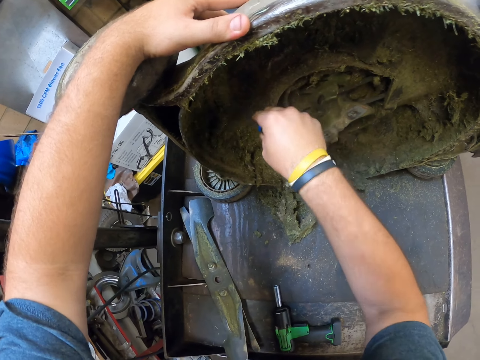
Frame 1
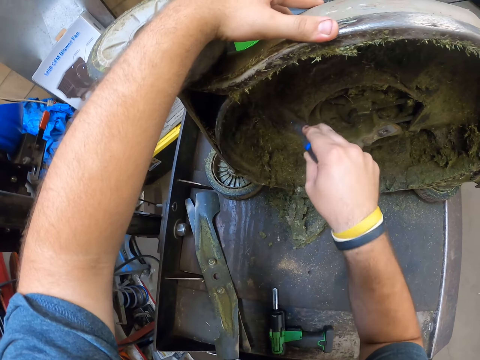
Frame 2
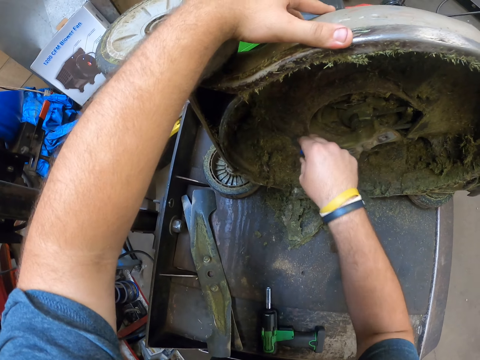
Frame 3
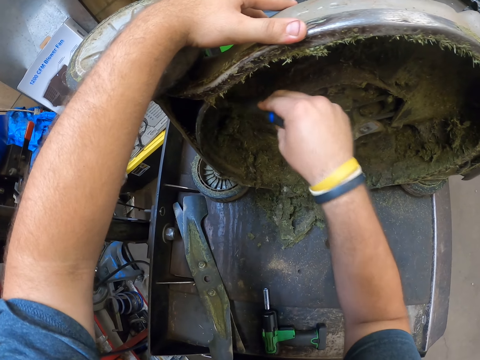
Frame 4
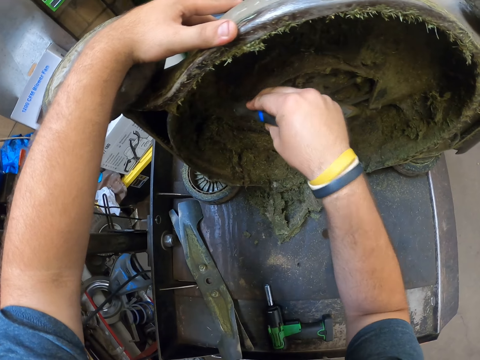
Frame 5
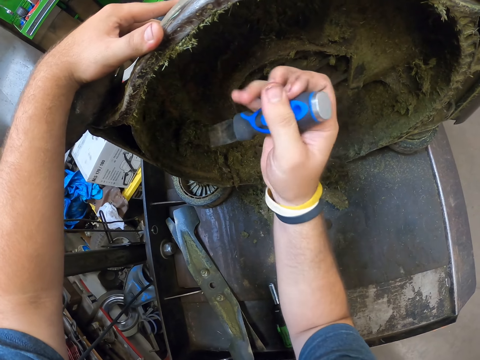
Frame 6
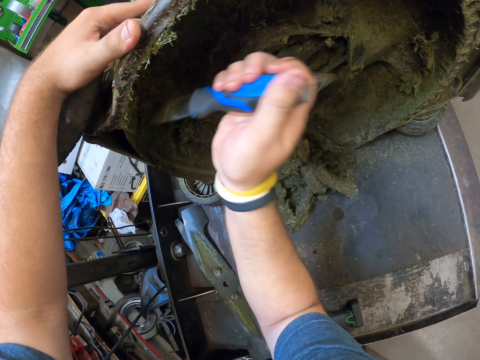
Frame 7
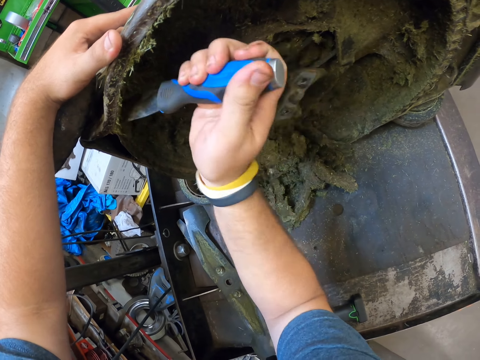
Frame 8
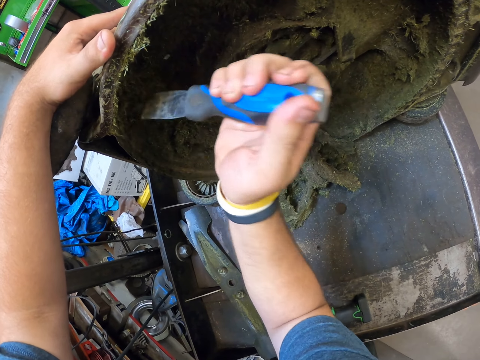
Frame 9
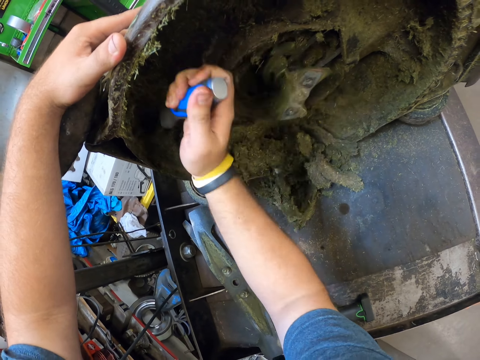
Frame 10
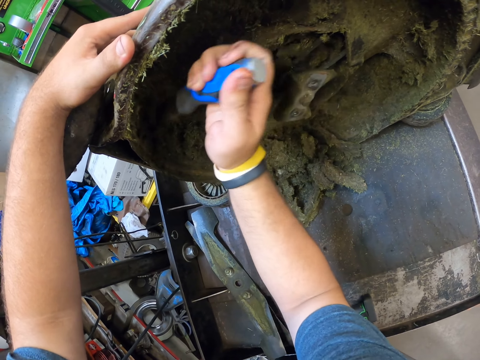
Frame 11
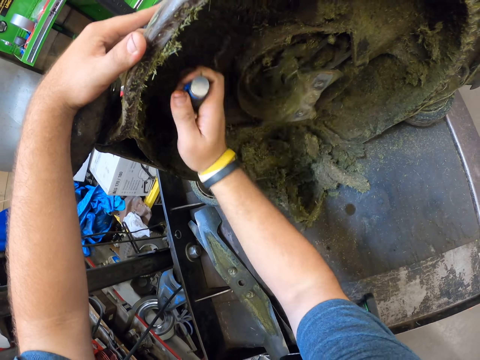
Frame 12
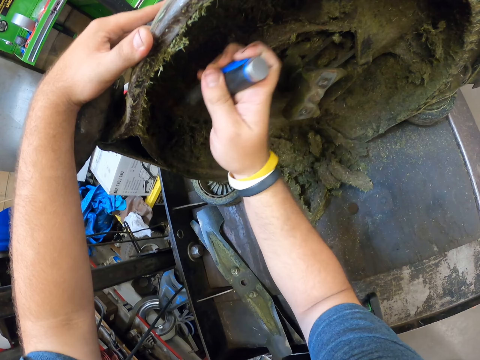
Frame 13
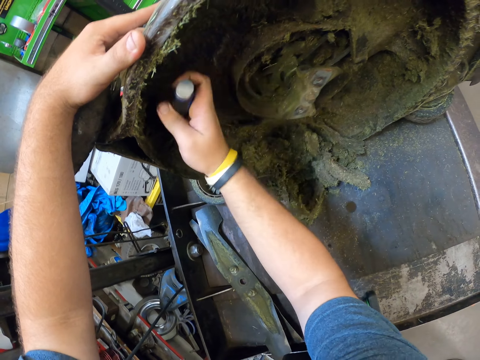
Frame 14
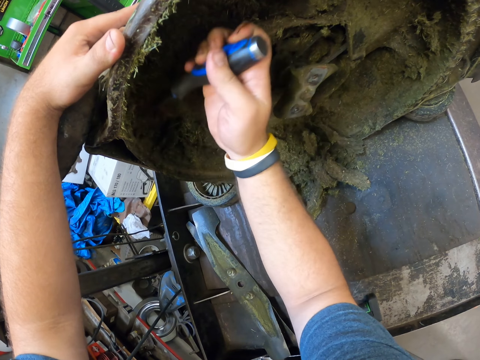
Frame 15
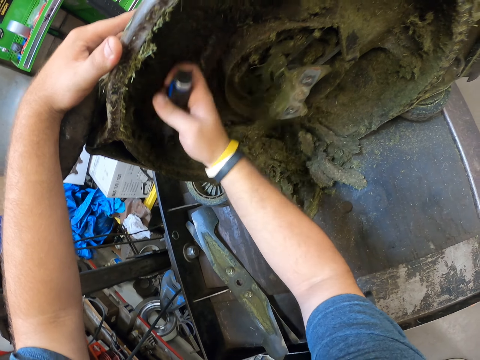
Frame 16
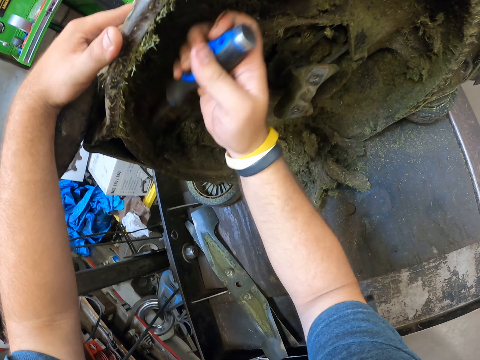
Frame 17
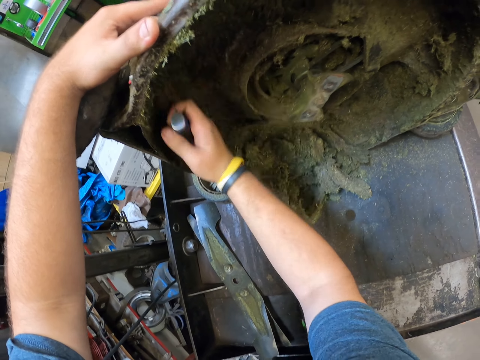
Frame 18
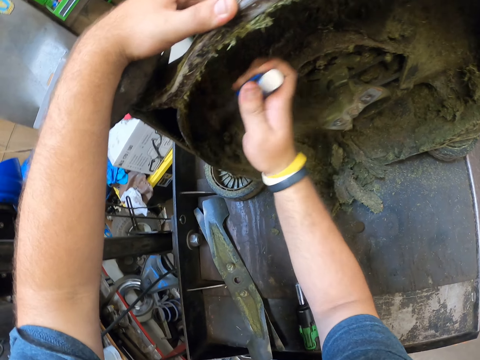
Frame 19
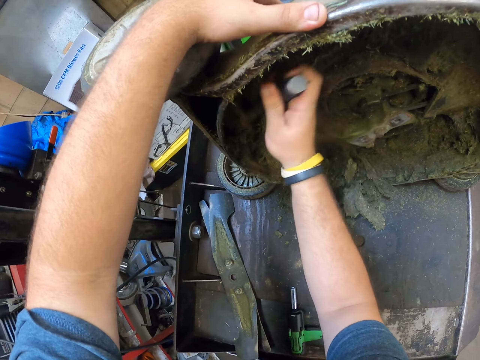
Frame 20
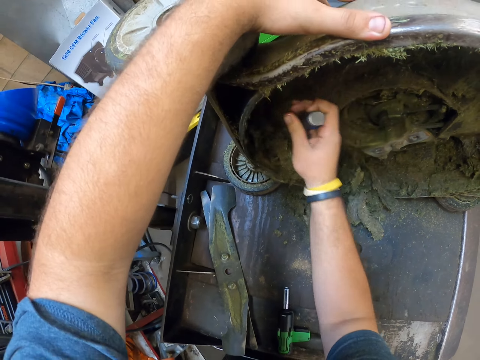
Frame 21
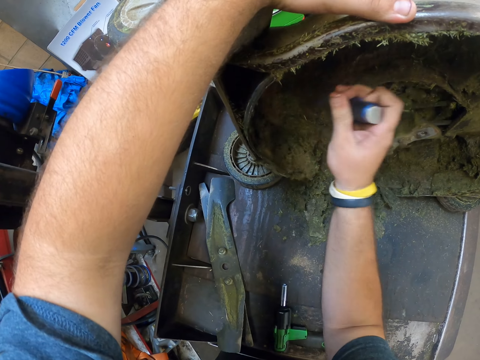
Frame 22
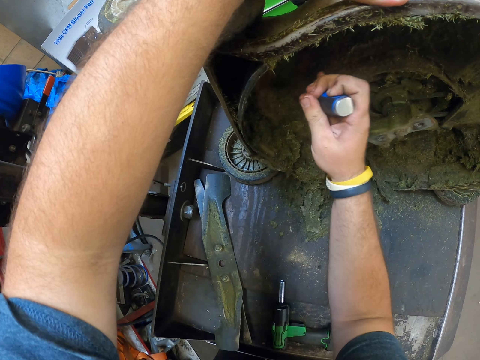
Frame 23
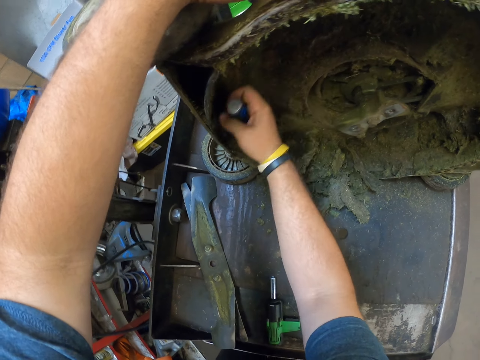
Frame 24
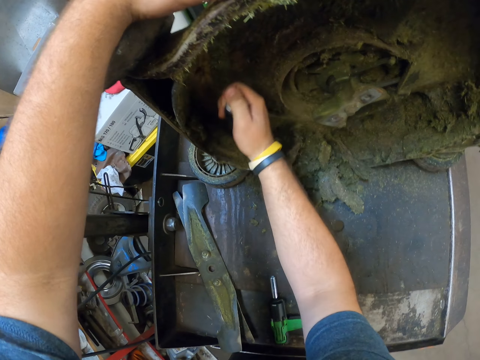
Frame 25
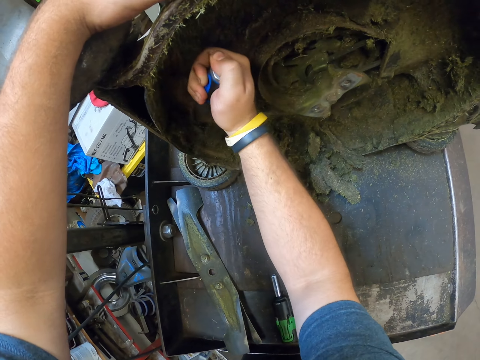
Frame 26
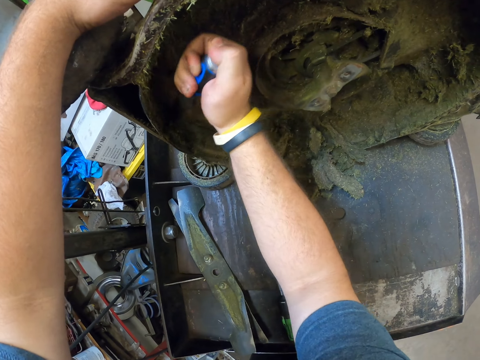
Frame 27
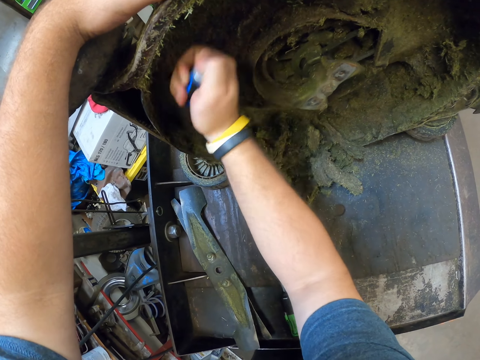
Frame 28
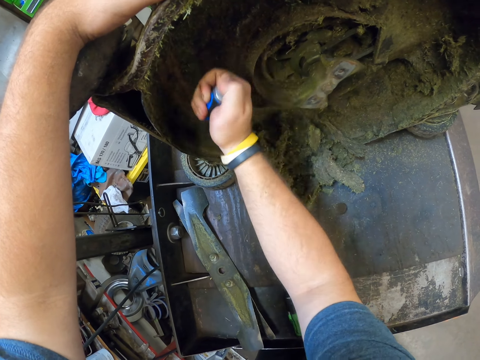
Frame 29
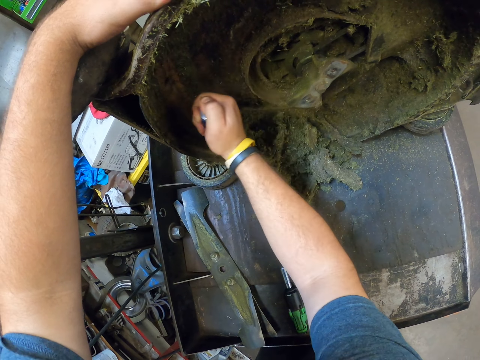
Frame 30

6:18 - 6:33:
The camera wearer is removing the stacked grass. They remove the dirt from the lawn mower. They hold the lawn mower.

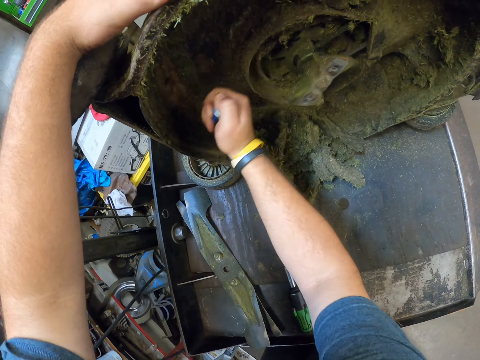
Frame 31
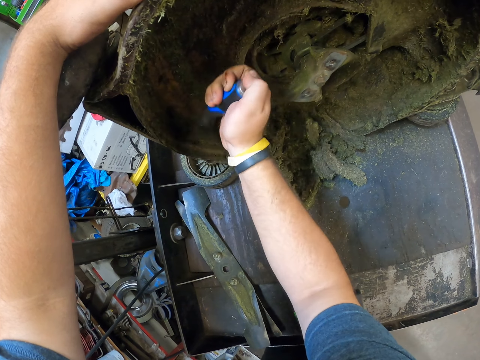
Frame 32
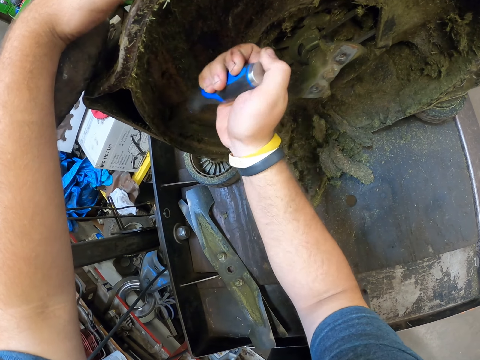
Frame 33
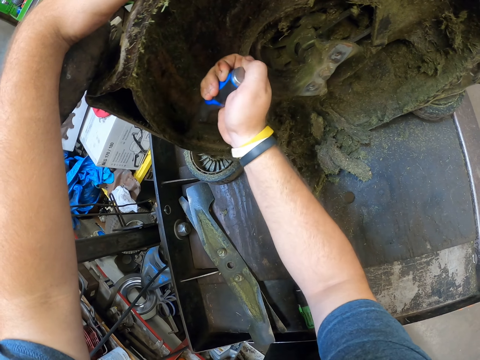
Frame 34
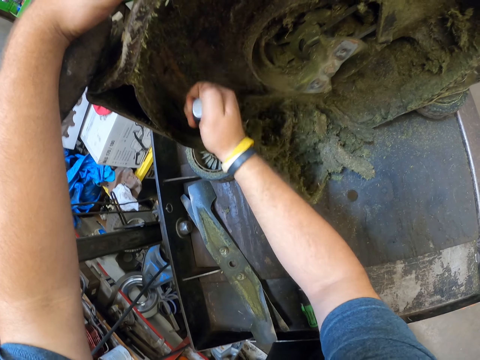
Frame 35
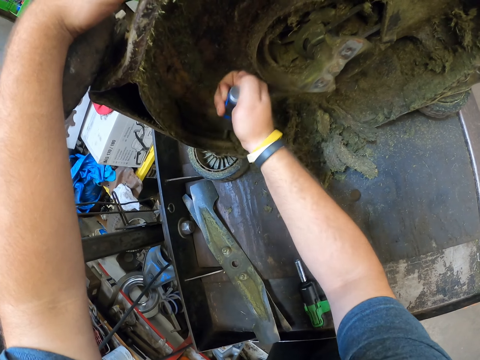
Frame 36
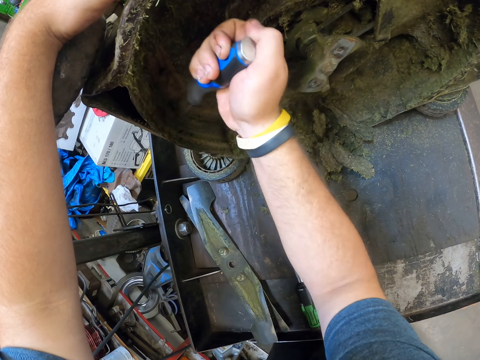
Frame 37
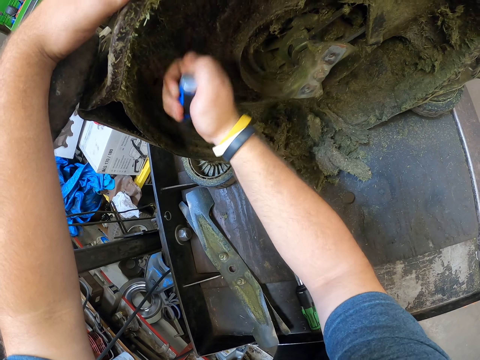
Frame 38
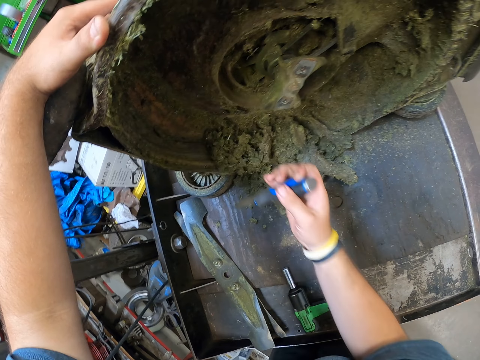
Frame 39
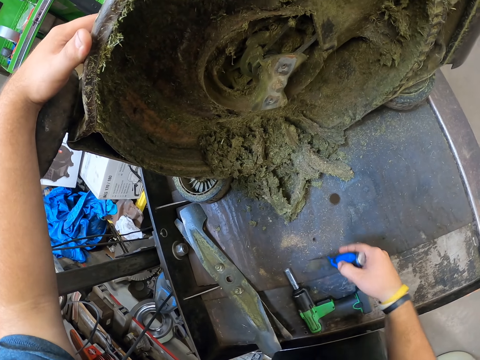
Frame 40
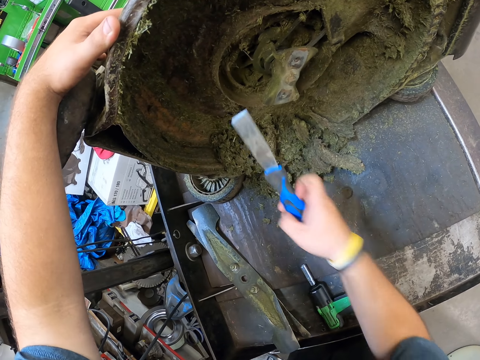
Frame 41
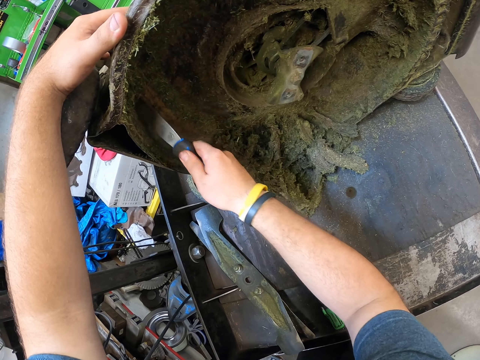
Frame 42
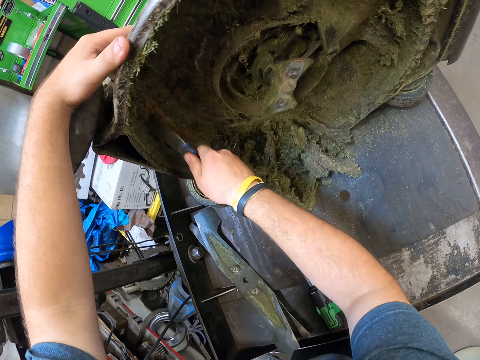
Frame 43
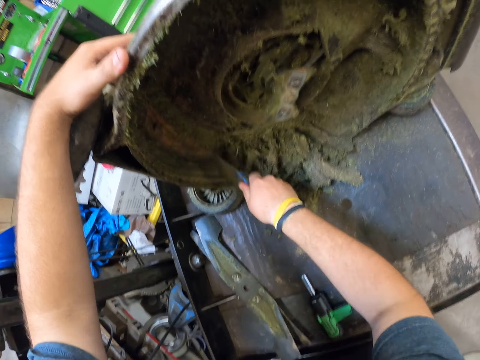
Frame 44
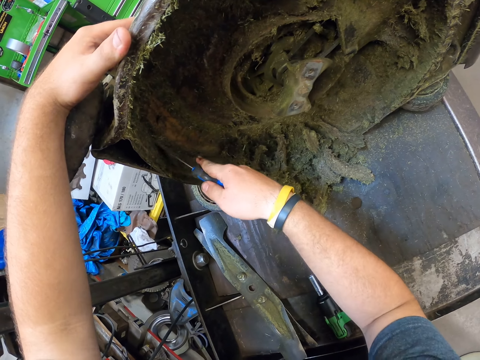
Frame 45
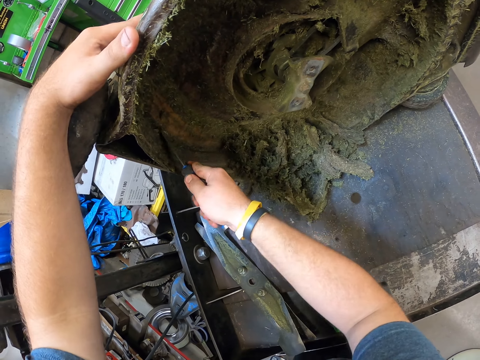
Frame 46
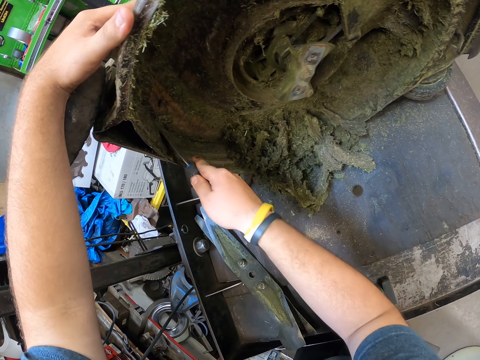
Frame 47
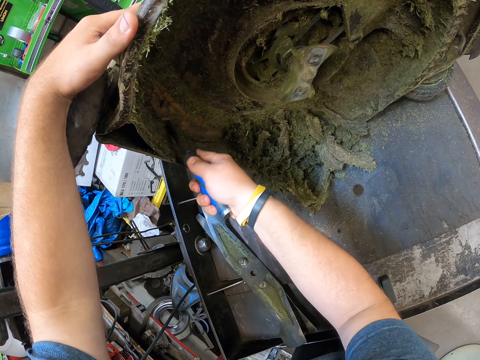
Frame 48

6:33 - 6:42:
The camera wearer removes the grass.

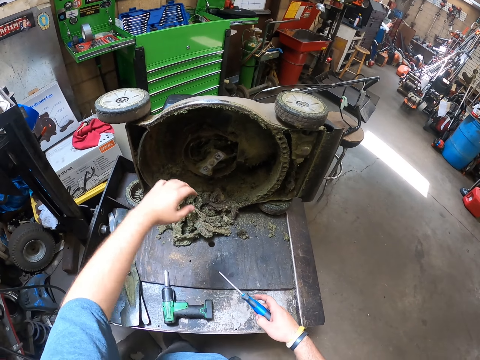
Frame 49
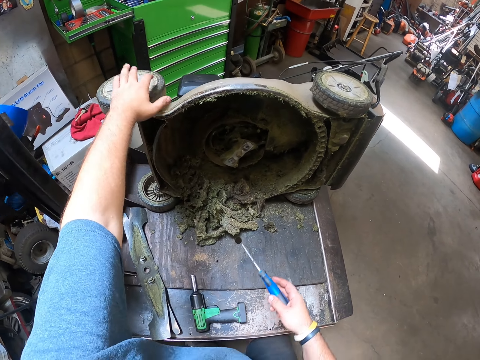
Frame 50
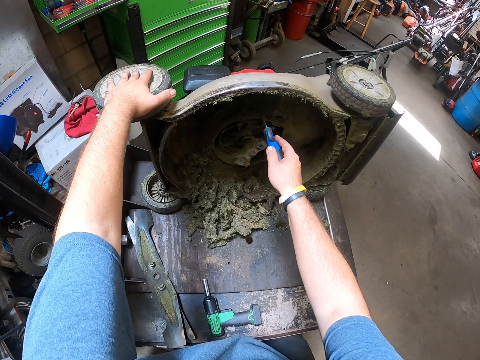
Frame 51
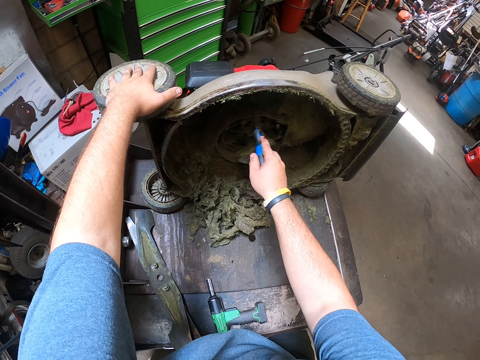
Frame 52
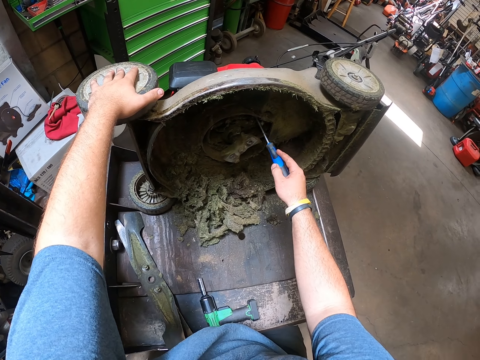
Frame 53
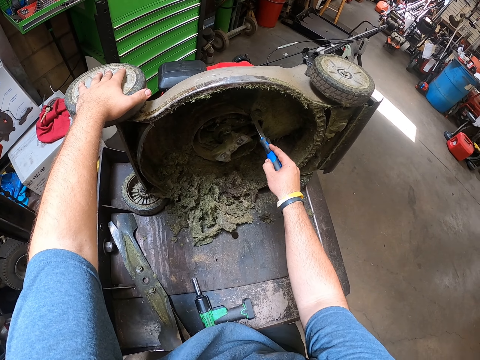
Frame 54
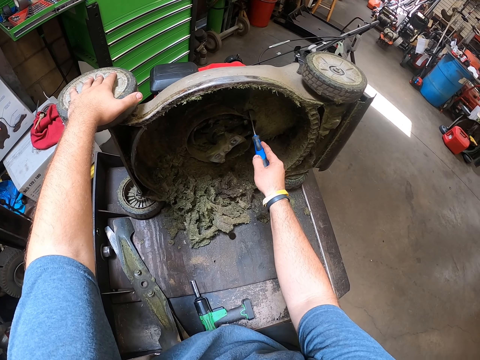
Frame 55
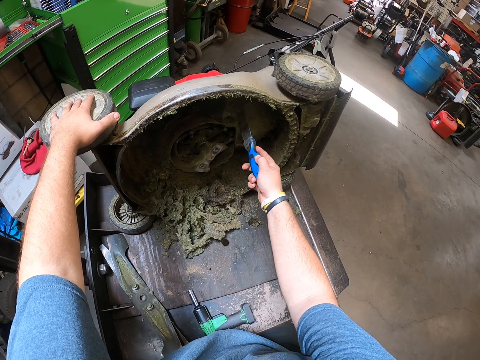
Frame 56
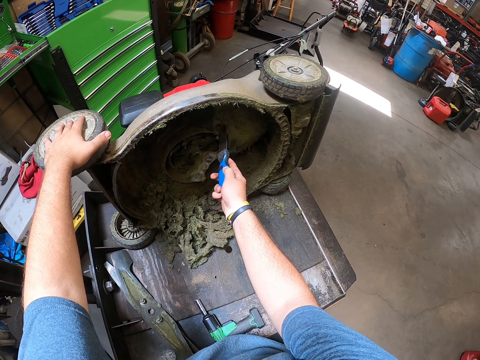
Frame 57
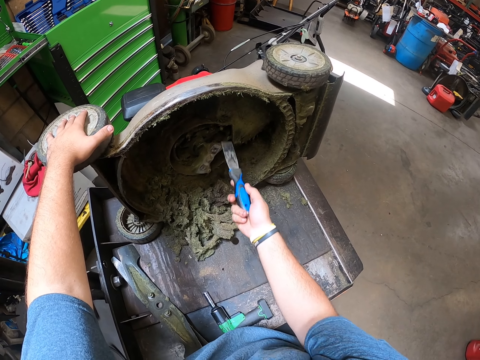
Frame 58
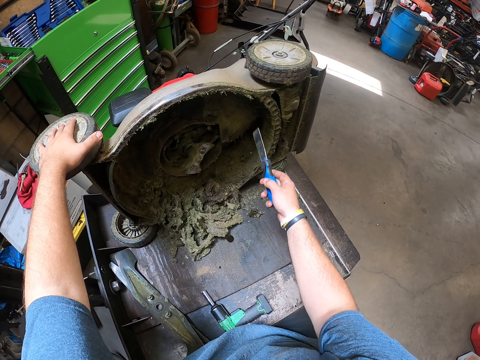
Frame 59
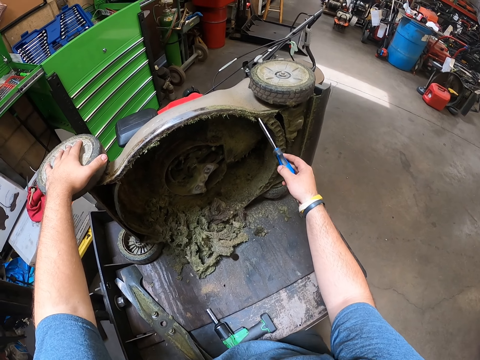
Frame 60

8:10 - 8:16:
The camera wearer holds the wheel.
